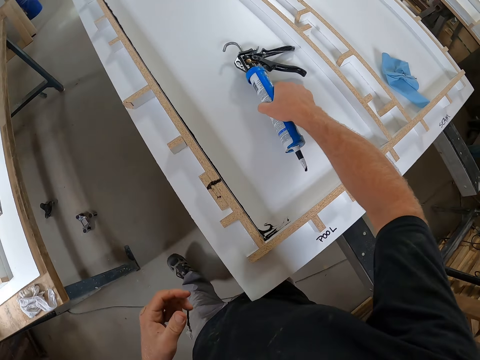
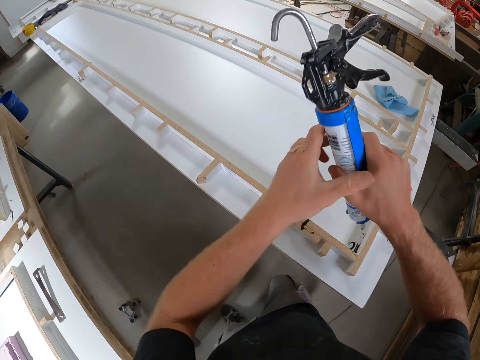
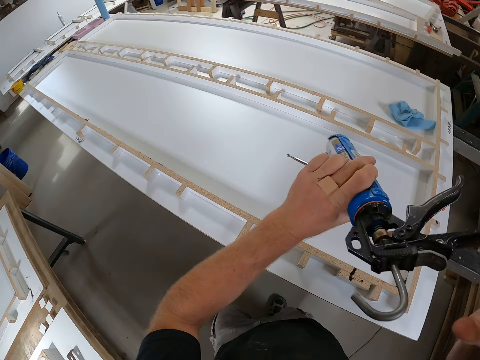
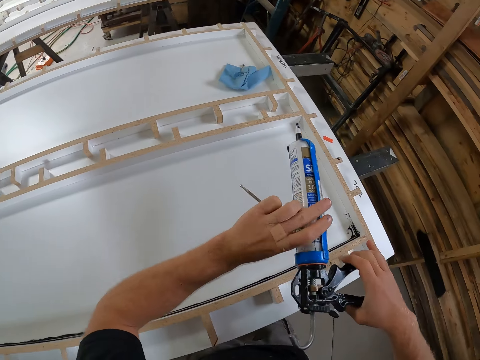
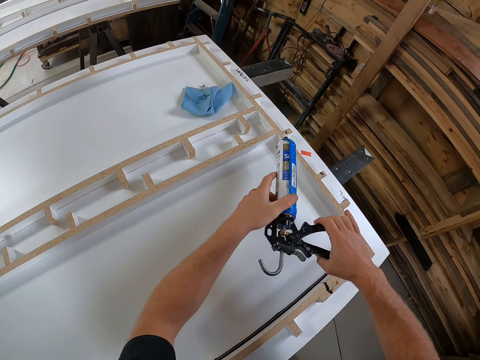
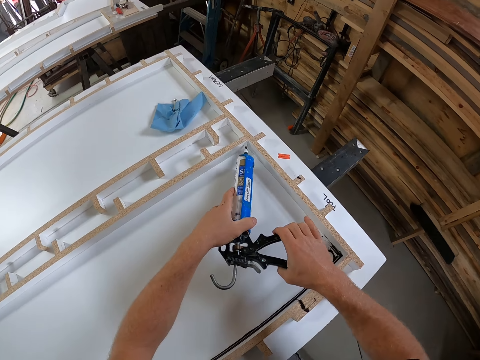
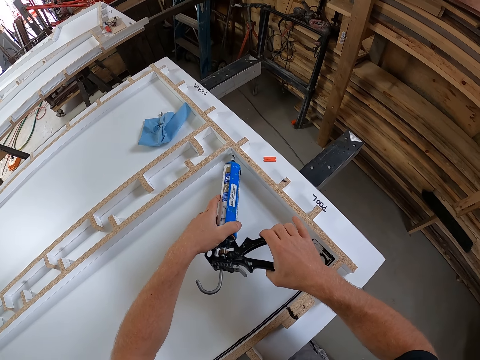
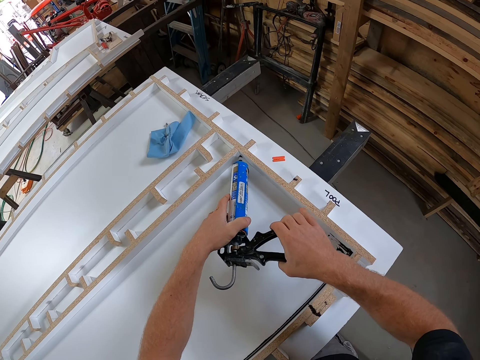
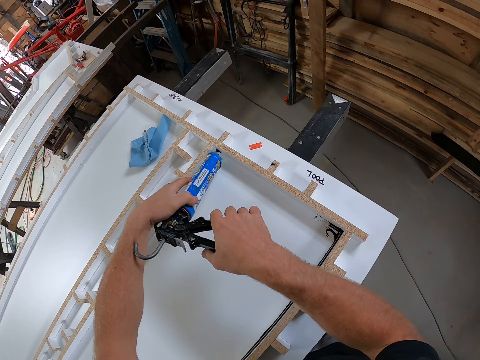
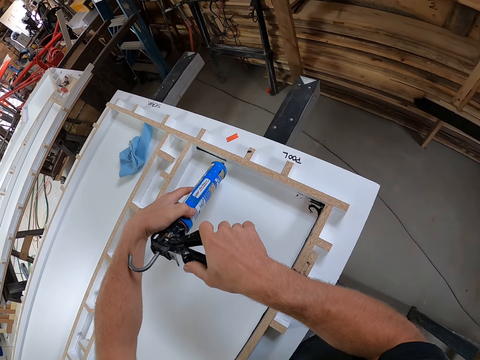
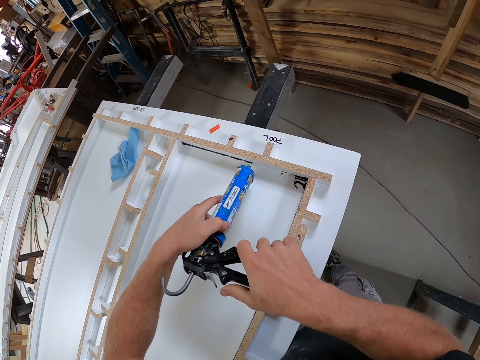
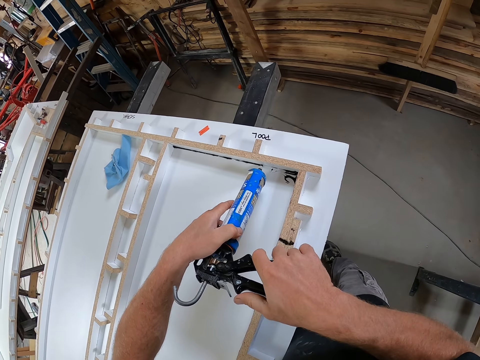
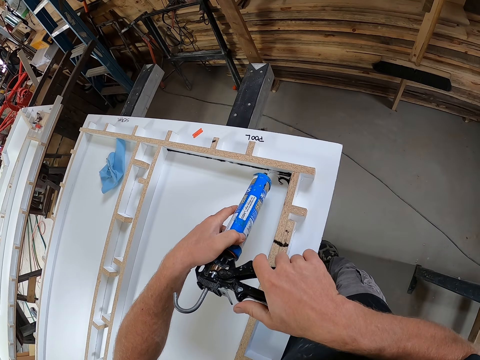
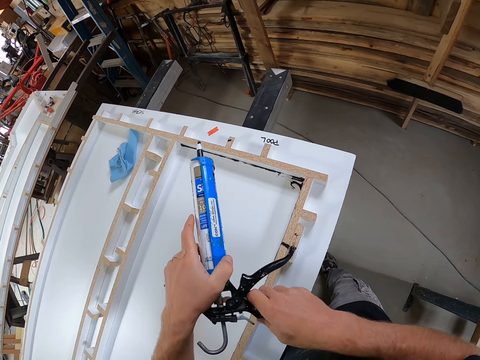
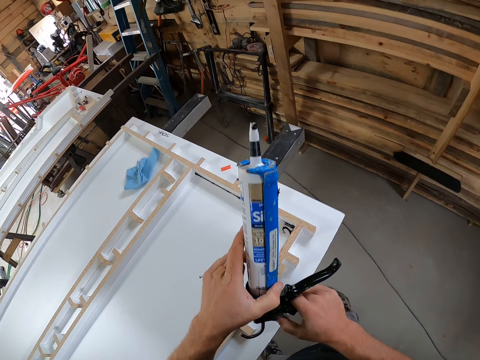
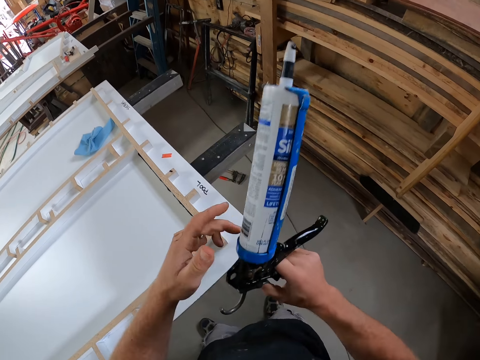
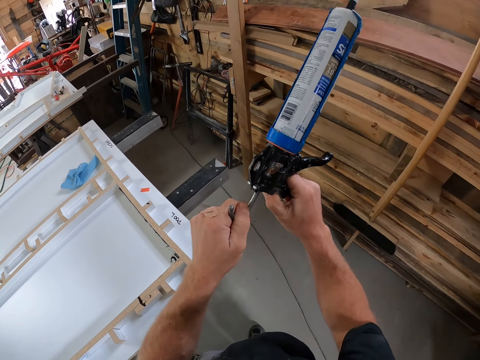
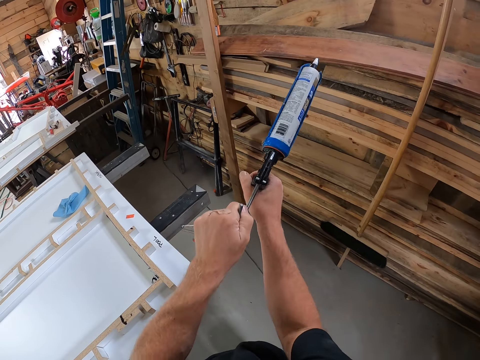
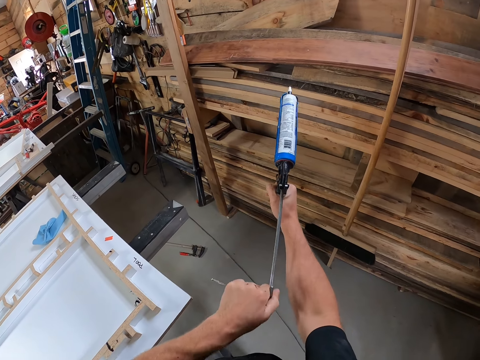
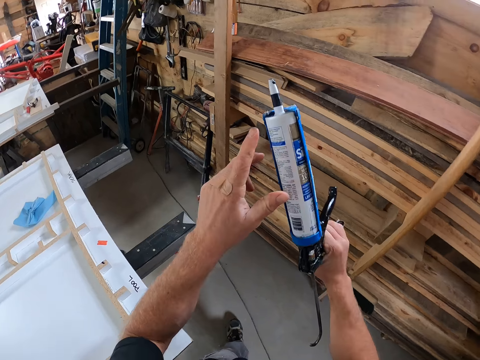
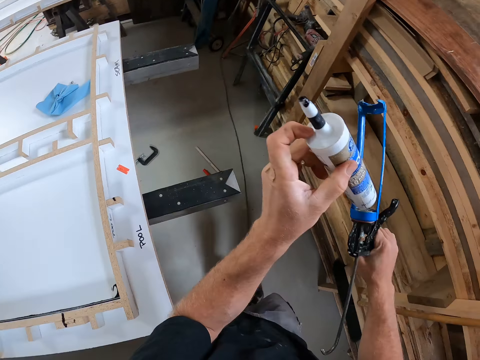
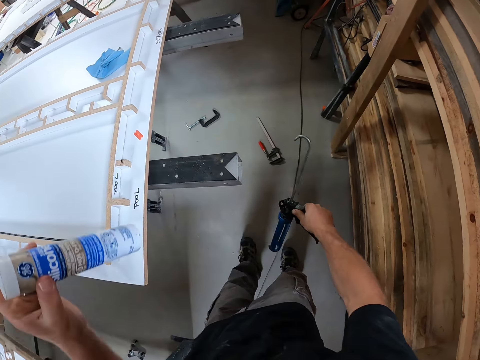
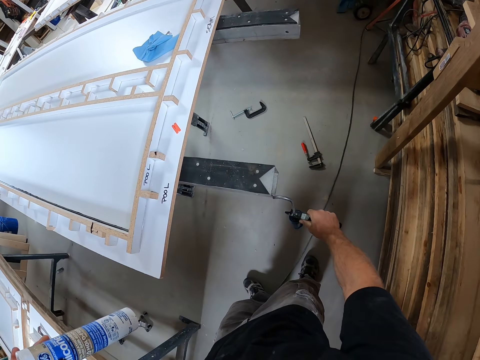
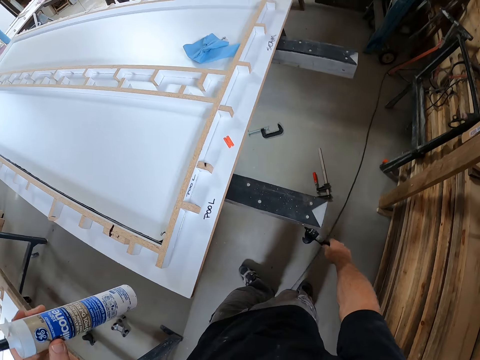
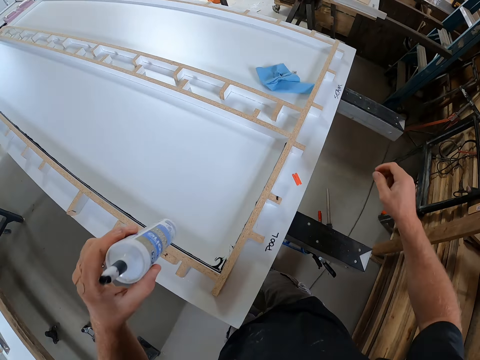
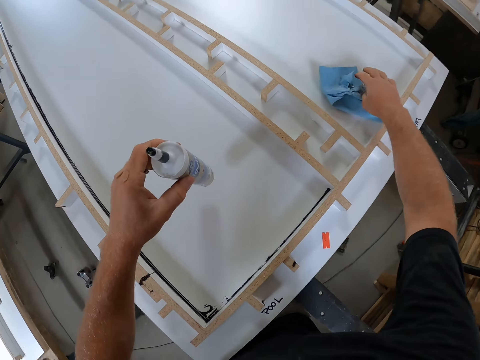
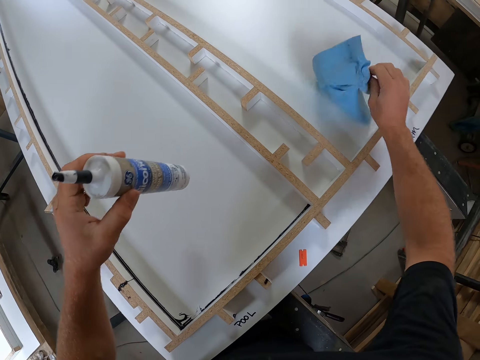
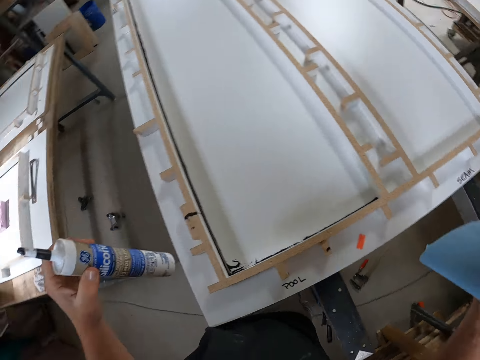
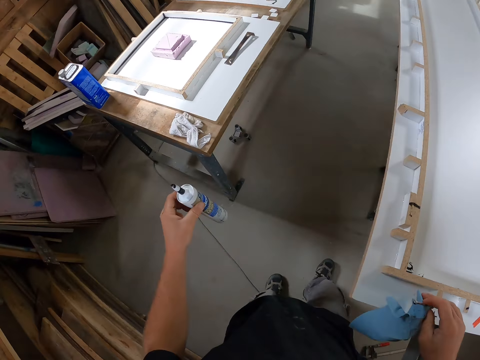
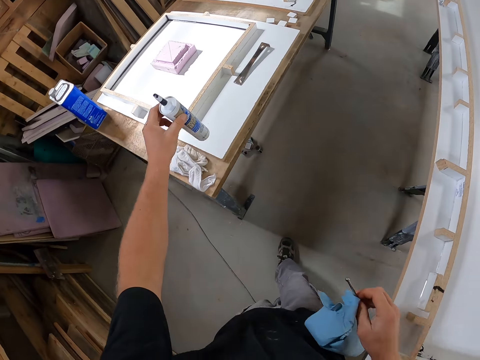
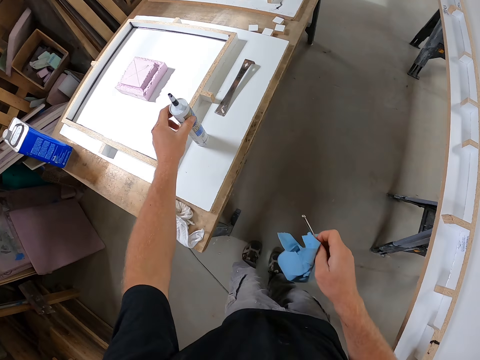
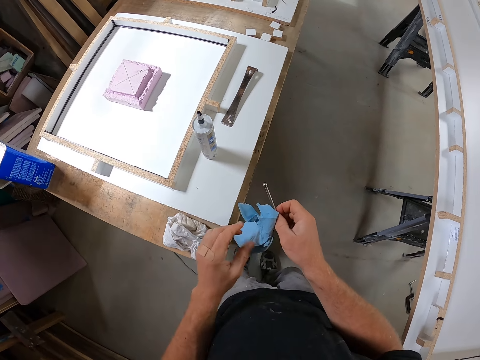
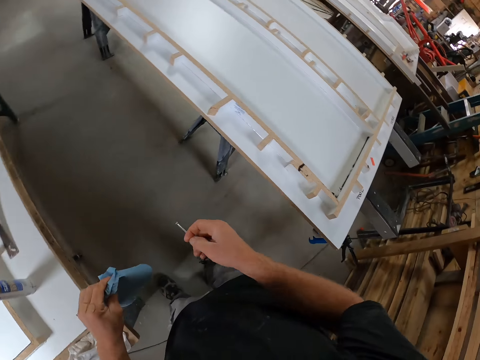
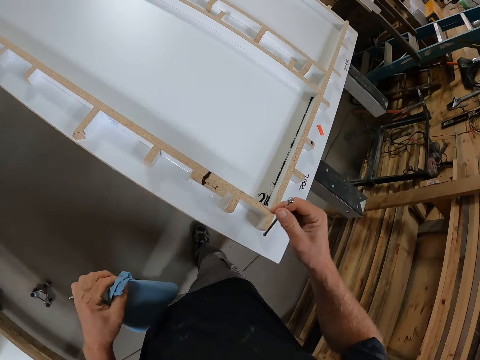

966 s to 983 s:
The camera wearer picks up the ink gun on the table. They draw a line with the ink gun on the board. They pull out the lever on the ink gun. They remove the bottle or main lid from the frame. They put down the main lid. They hang the frame on the bench. They pick up the napkin on the table. They walk. They drop the bottle on the table.

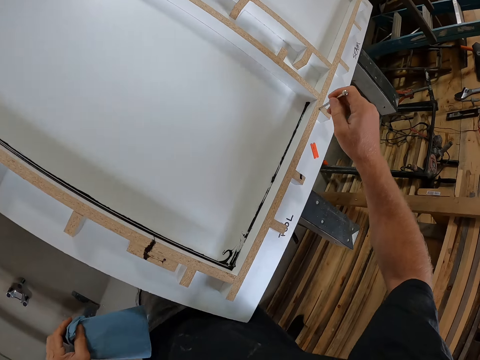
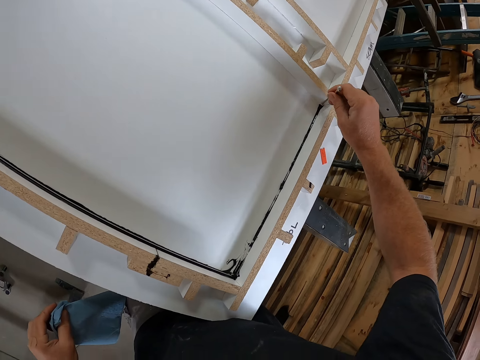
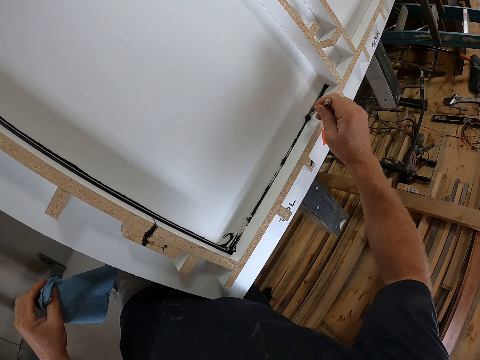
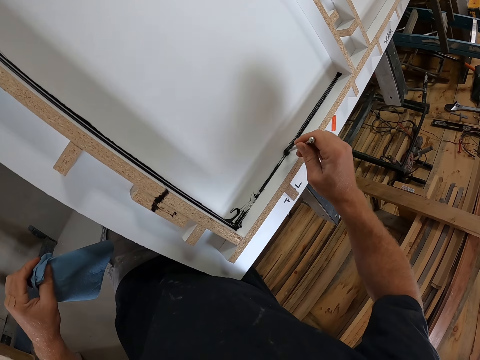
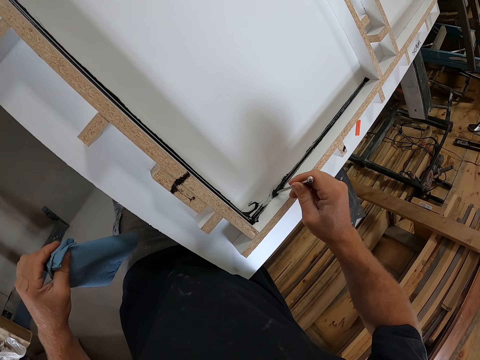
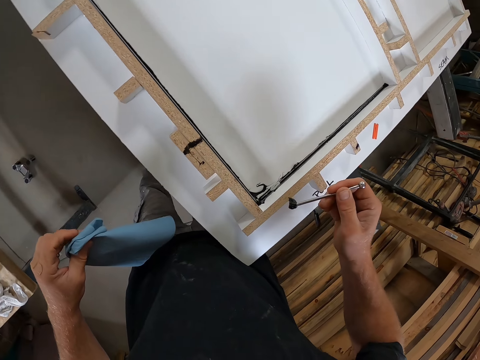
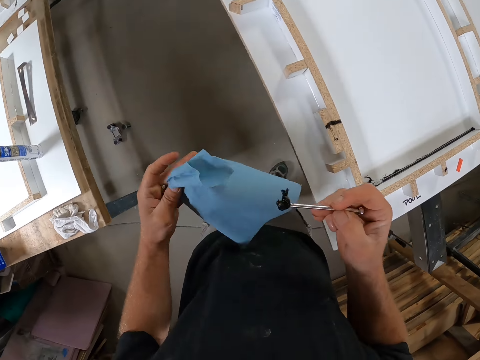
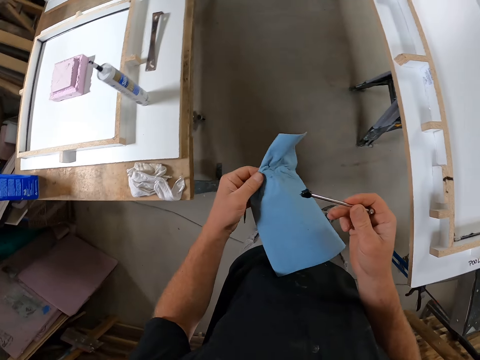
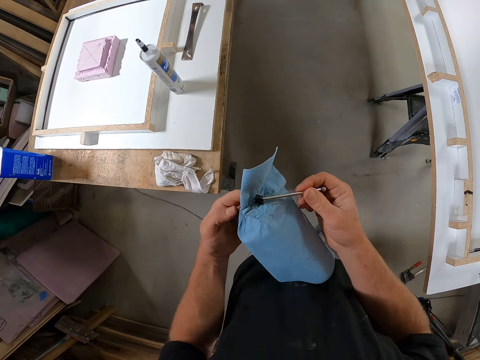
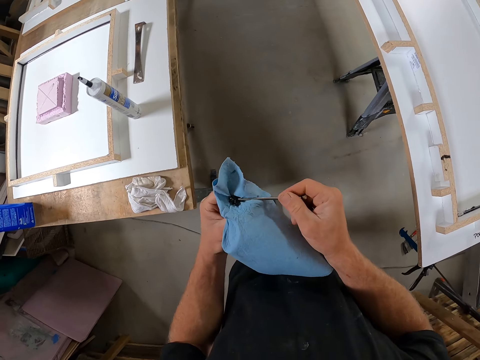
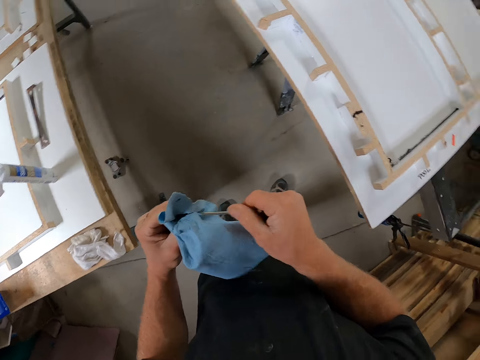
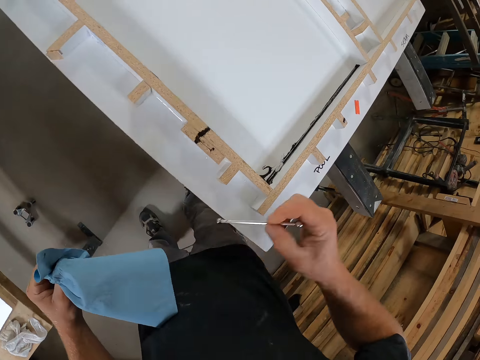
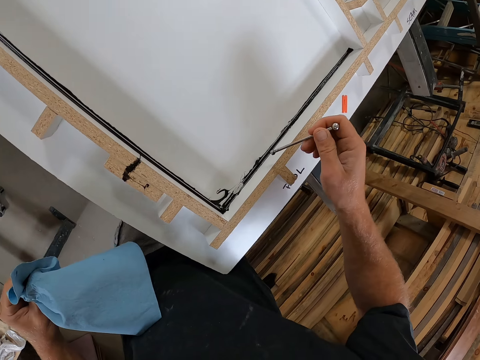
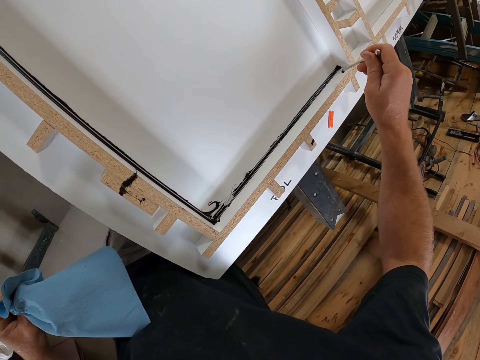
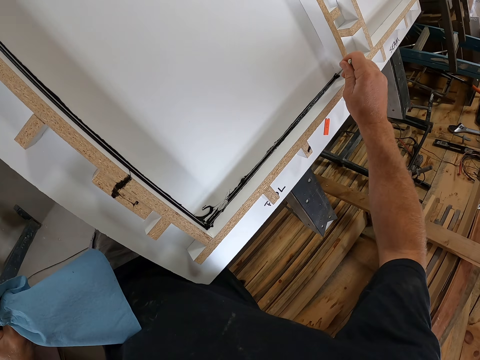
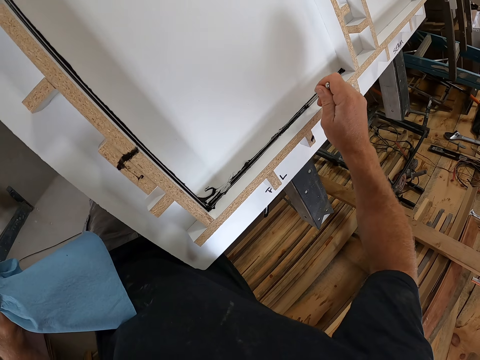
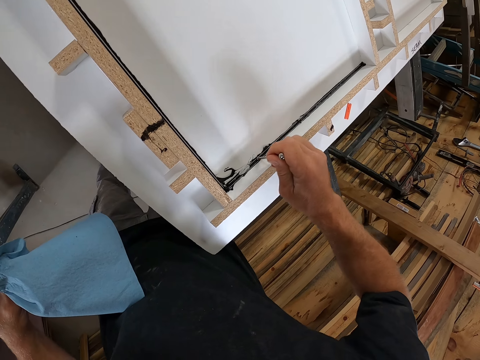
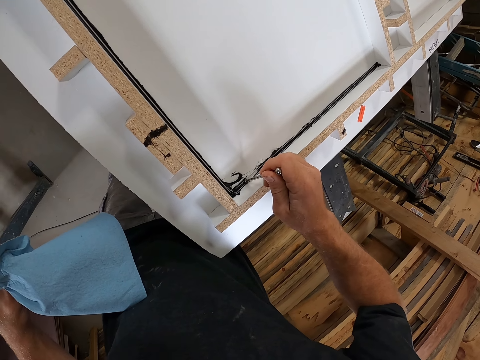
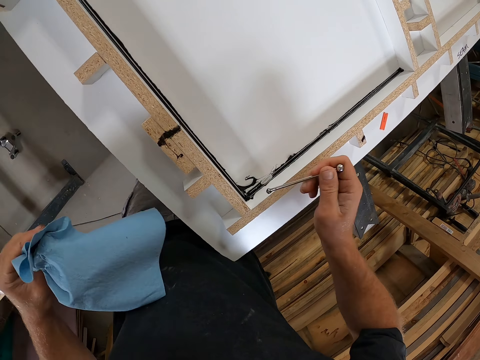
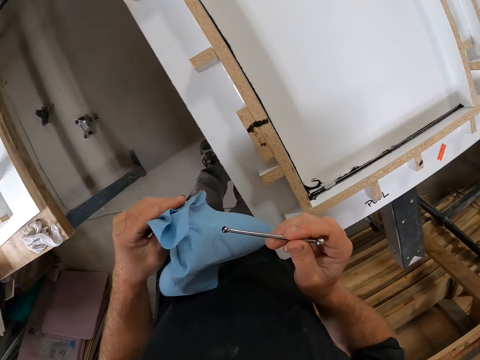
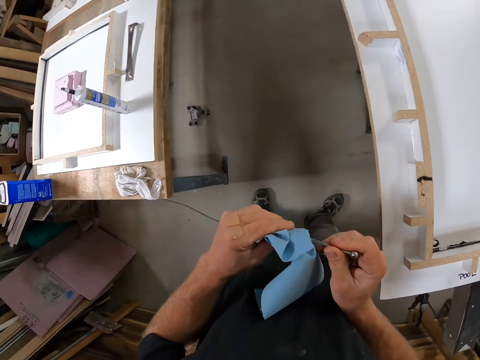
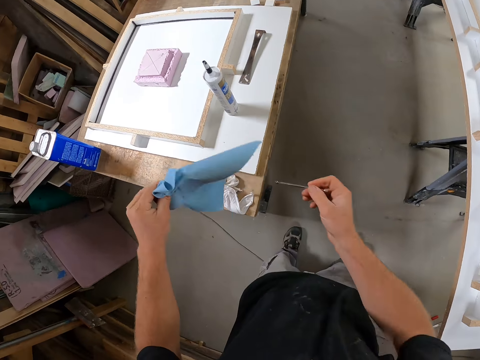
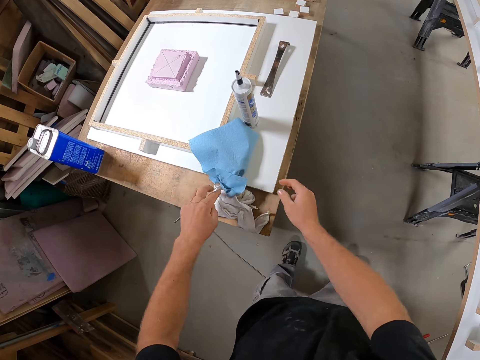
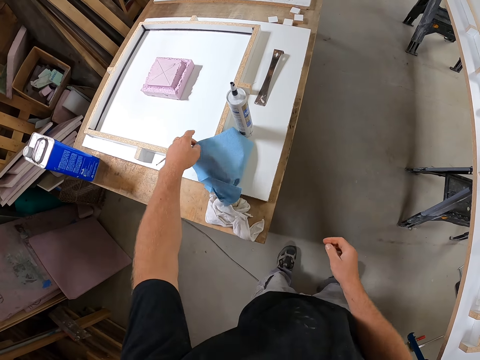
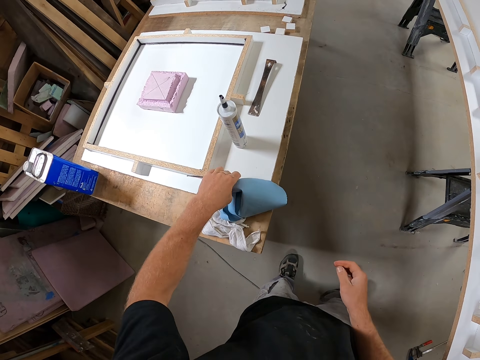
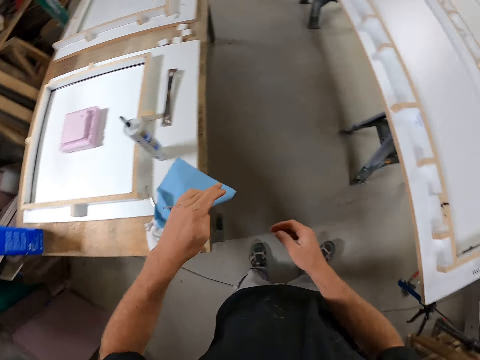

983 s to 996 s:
The camera wearer traces the ink line with a nail across the board. They spread the glue on the piece of wood. They clean the nail with the napkin. They trace the ink line with the nail across the board. They spread the glue on the piece of wood. They clean the nail with the napkin. They spread the glue on the piece of wood again. They drop the nail and the napkin on another board.
